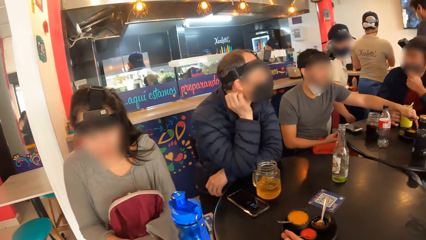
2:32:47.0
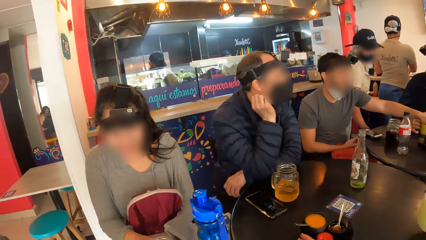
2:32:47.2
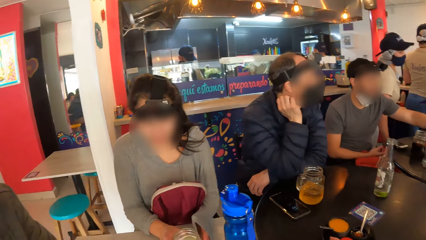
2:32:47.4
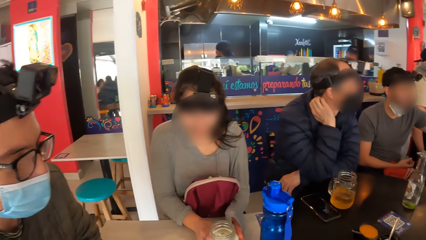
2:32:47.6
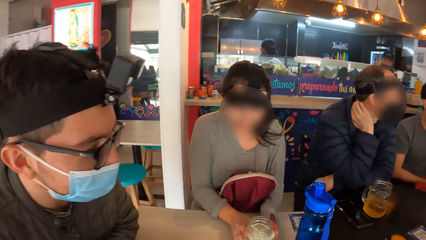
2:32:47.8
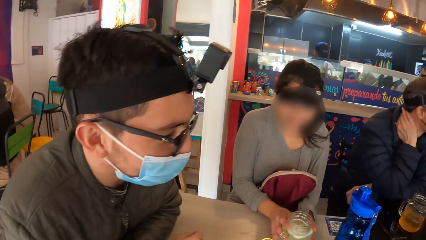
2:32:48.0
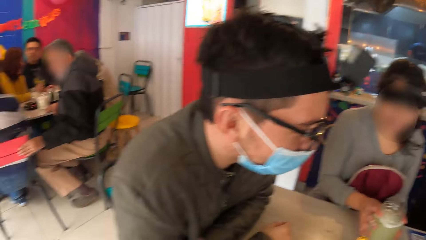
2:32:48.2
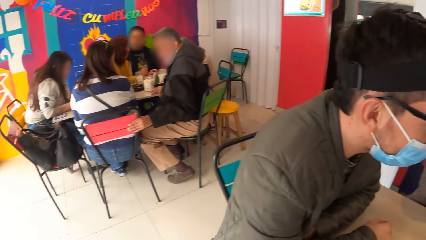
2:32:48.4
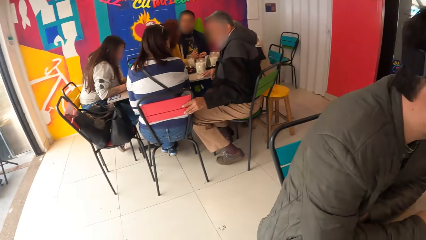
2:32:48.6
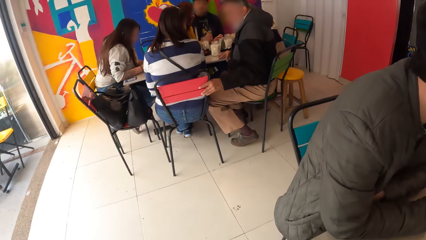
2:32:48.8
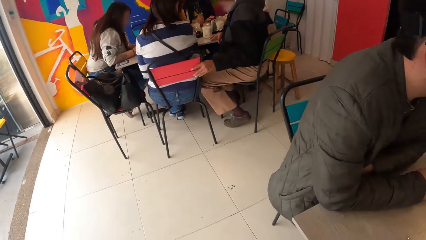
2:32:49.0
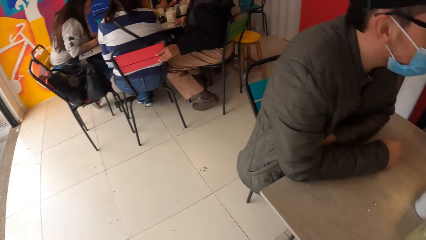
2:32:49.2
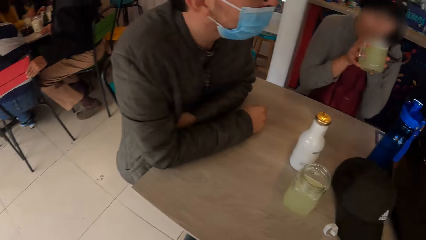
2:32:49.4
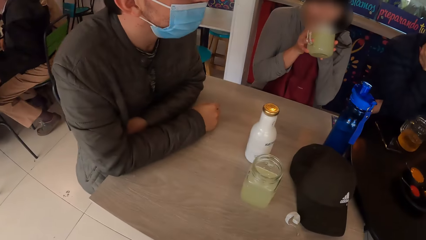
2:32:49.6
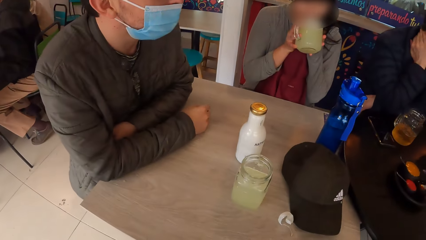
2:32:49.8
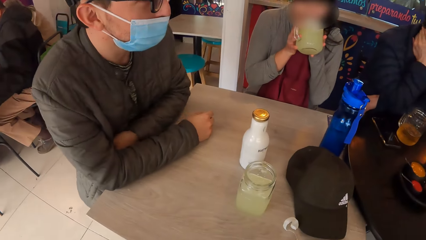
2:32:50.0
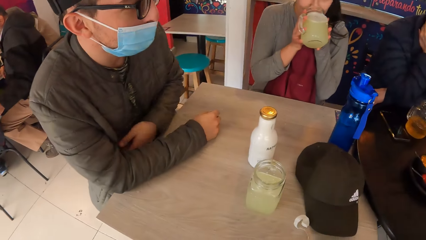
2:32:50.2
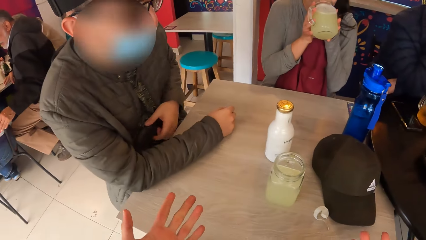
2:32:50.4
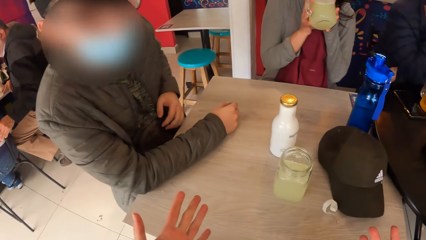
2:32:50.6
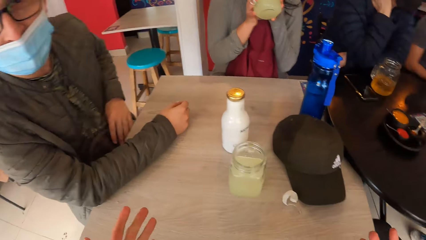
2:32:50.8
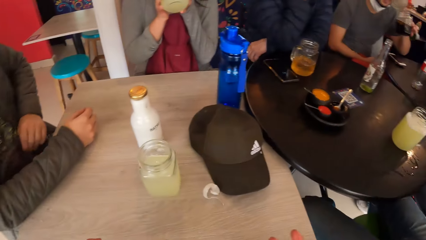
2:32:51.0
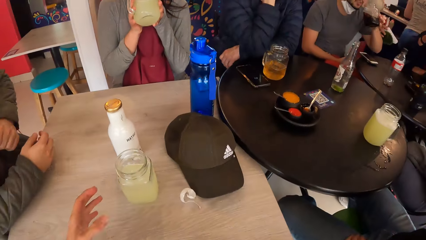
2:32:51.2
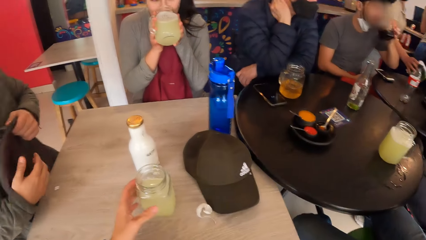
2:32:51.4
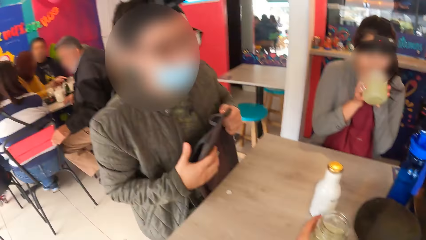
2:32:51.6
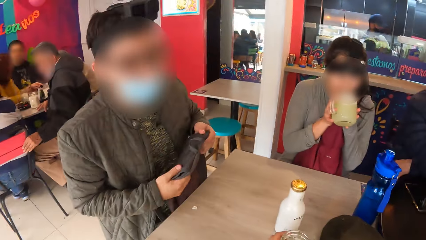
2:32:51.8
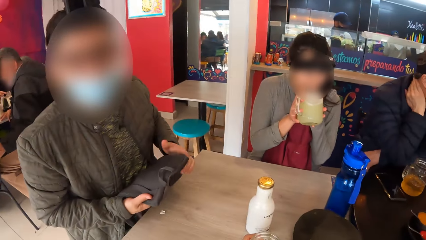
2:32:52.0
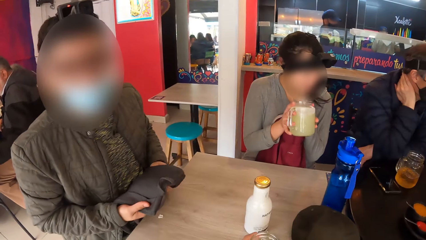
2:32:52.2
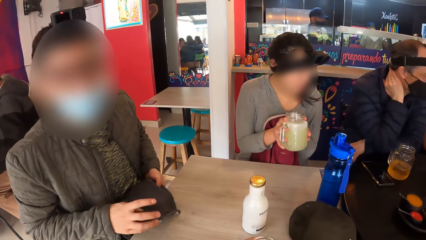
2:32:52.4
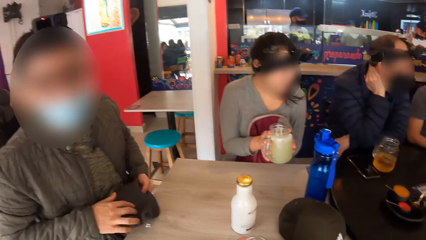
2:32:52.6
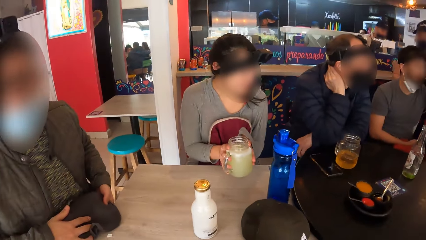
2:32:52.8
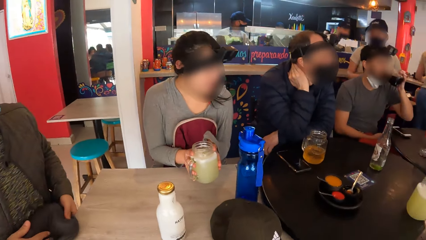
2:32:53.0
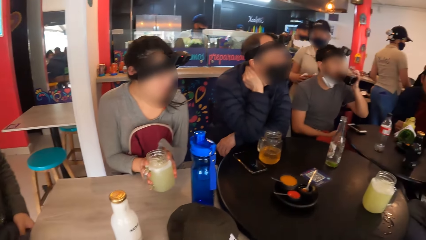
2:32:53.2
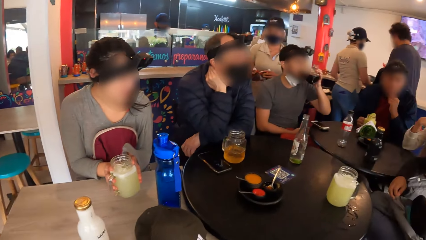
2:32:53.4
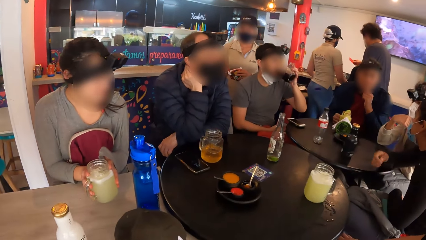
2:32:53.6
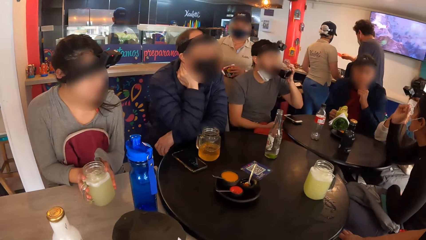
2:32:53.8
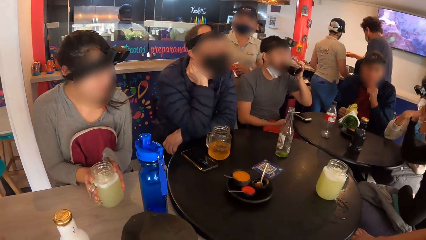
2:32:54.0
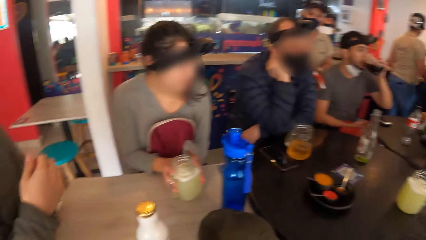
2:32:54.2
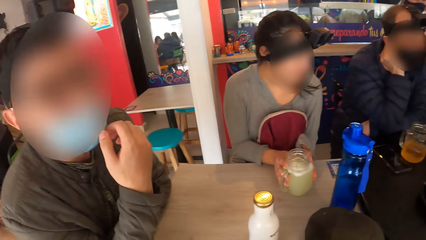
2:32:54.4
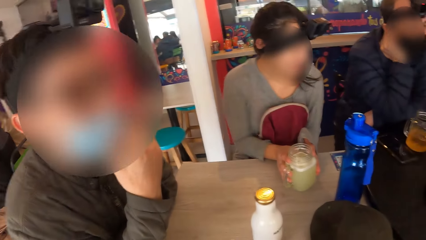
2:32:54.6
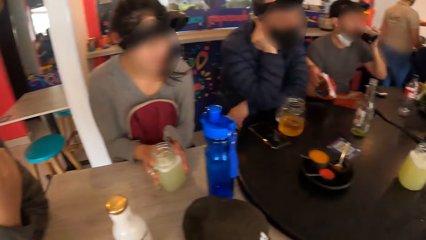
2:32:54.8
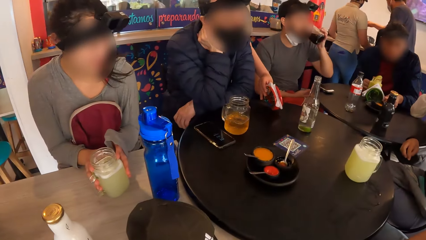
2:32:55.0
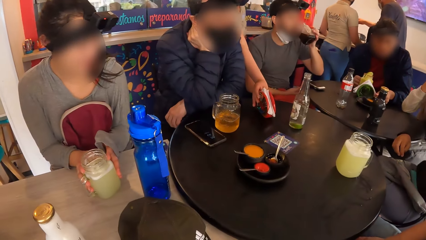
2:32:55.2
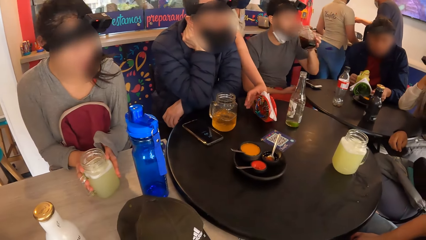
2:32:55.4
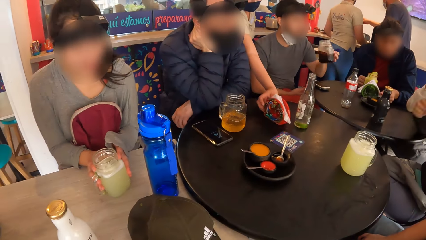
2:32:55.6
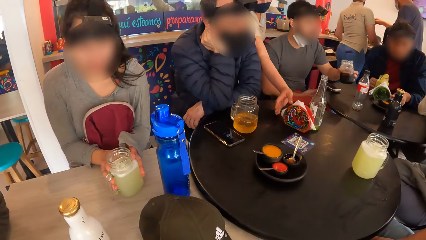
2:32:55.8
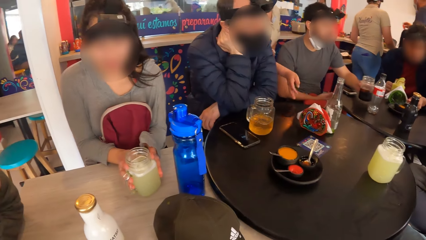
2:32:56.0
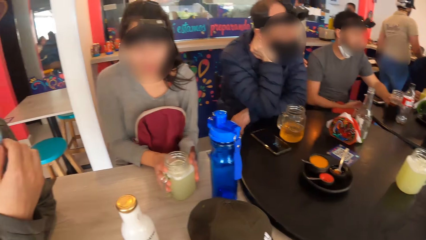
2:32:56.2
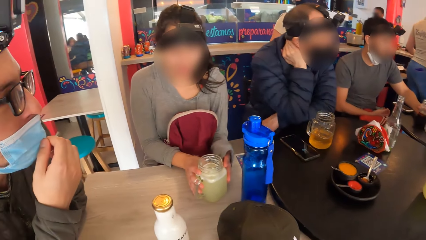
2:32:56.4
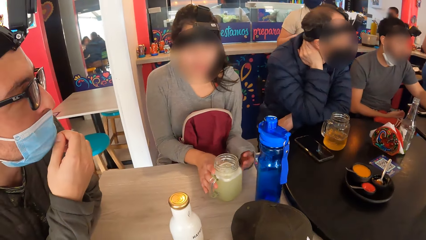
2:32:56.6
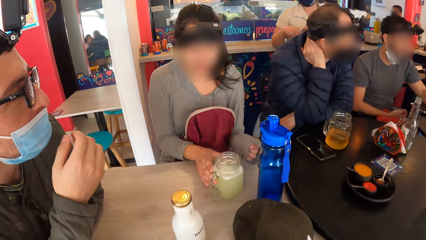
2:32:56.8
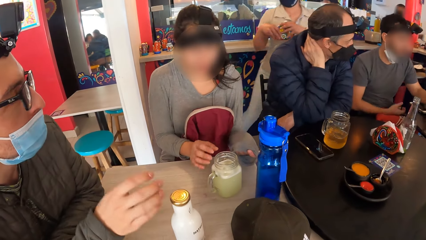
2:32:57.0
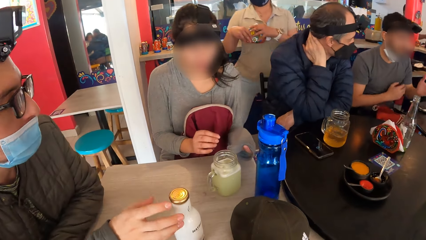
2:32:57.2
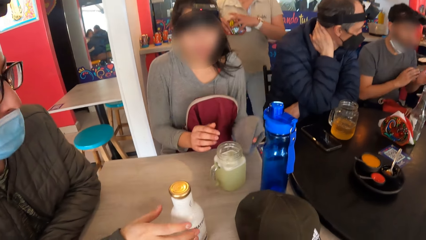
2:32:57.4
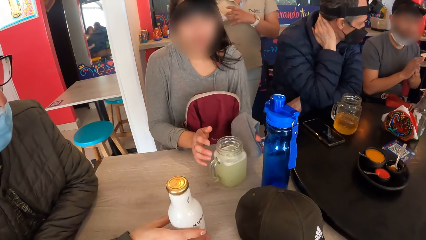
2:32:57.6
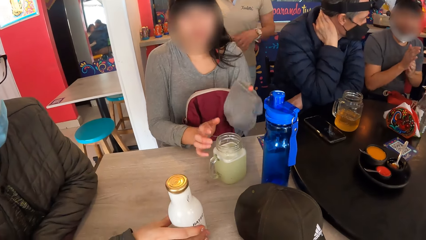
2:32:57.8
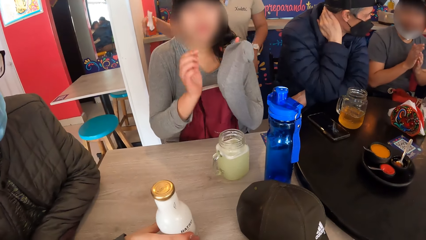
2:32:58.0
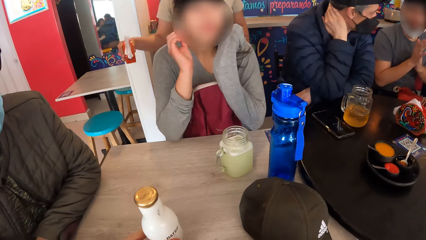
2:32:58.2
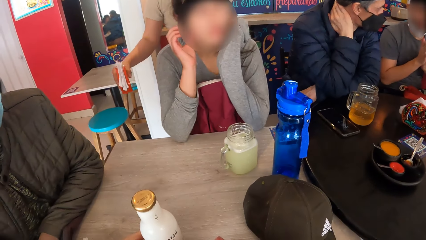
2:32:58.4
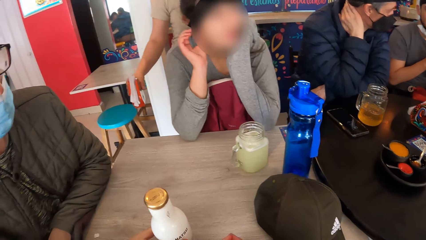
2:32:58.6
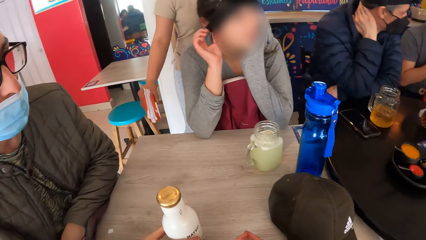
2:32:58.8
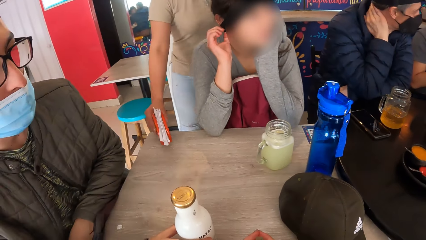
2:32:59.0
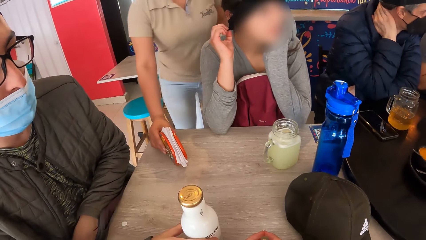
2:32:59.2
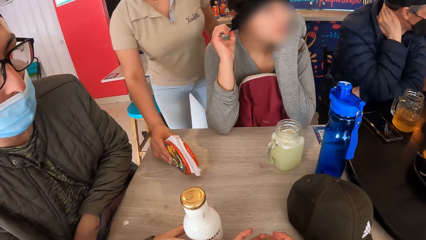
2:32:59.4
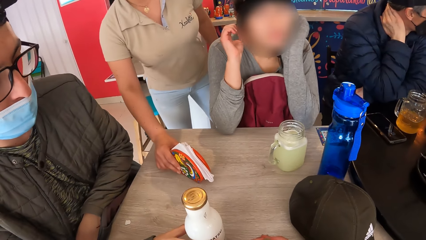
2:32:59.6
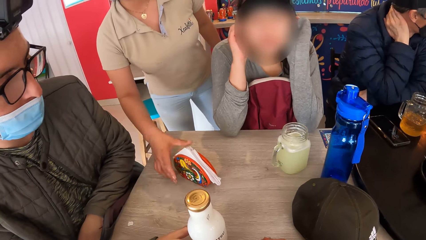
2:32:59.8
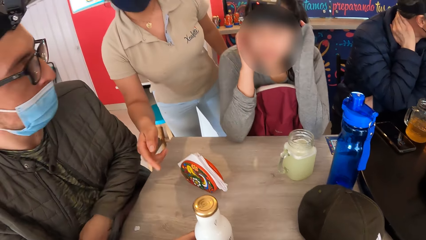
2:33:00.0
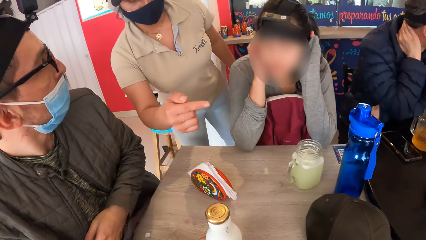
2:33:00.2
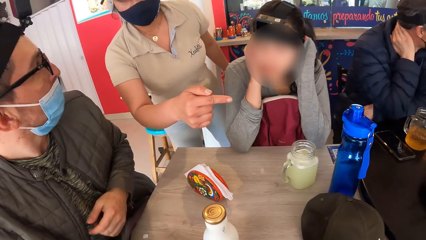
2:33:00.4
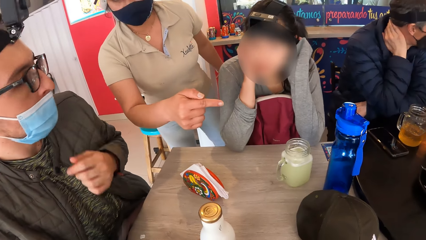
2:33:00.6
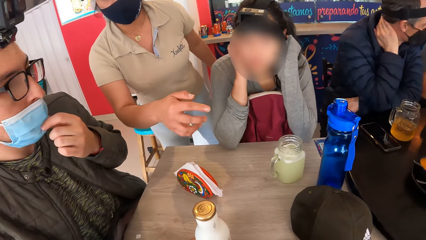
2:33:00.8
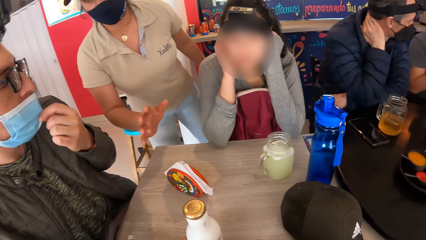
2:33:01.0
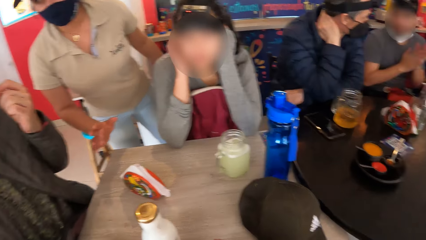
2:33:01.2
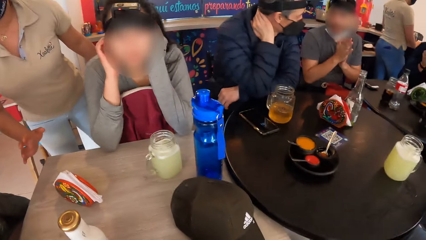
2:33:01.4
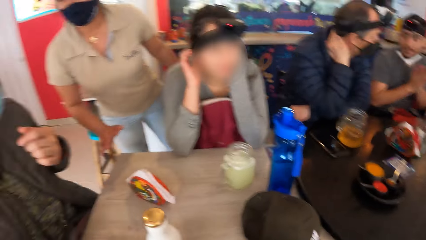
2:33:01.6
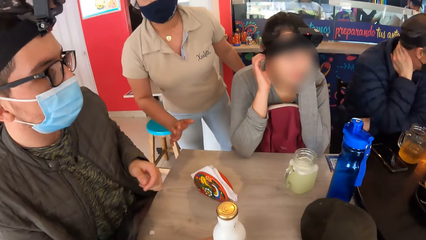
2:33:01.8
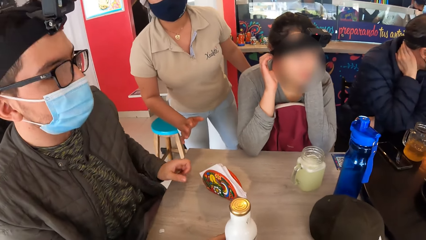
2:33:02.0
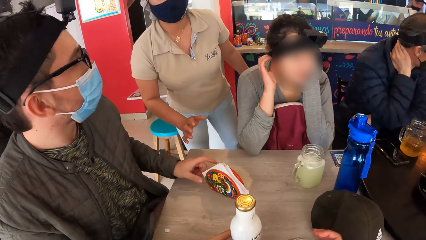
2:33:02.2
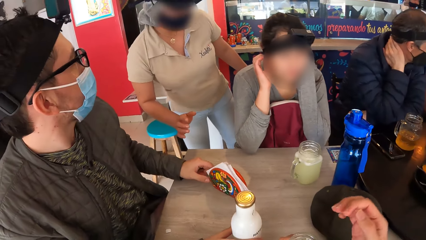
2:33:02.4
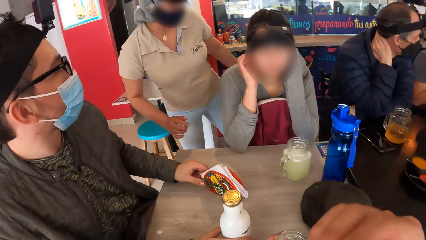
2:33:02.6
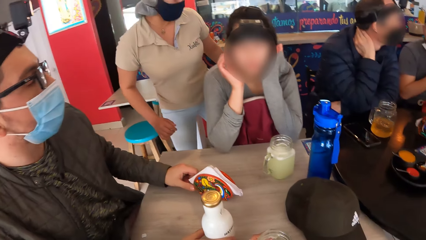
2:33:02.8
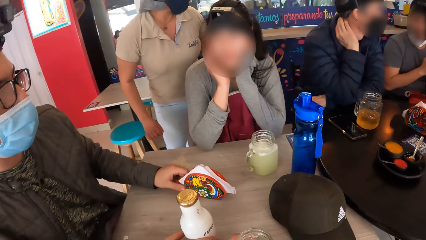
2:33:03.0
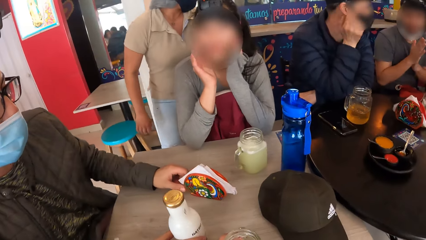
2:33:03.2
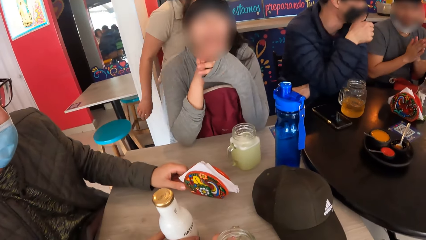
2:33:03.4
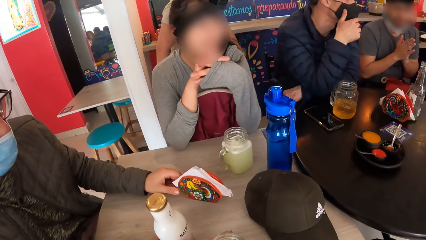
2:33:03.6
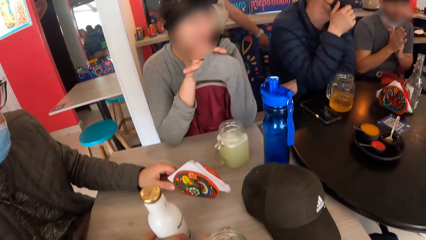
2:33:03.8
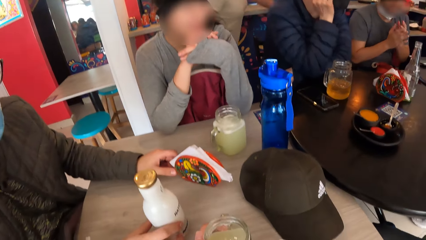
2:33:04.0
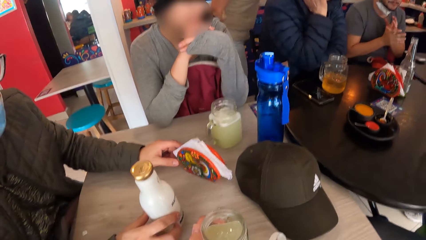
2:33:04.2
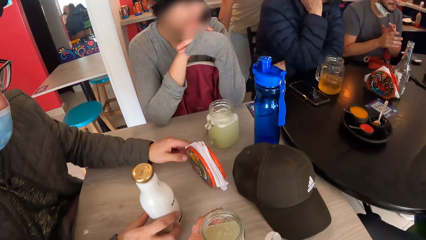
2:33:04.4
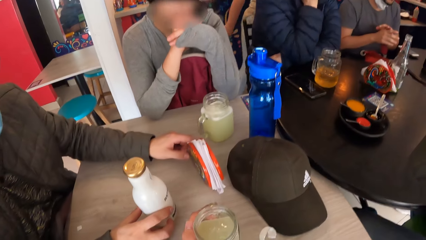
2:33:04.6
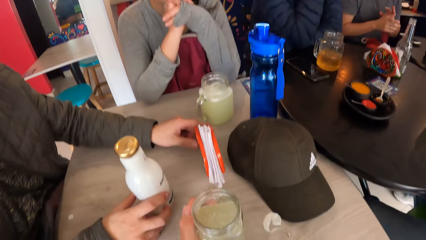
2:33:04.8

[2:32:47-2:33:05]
The camera wearer looks around the room. He stretches his hand. He looks around the room. A man folds a bag on his lap with both hands. The camera wearer interacts with the man. A woman drops the cup on the table with both hands. The camera wearer looks around the room. A waiter drops a basket of tissue on the table with her right hand. Another man drops the cup on the table with his left hand. The woman raises her hands. A third man interacts with the second man. The waiter drops the basket of tissue on the table with her right hand. The waiter interacts with the first man. The first man adjusts the nose mask on his face with his left hand. The waiter points at the table. The first man moves the basket of tissue on the table with his left hand.
